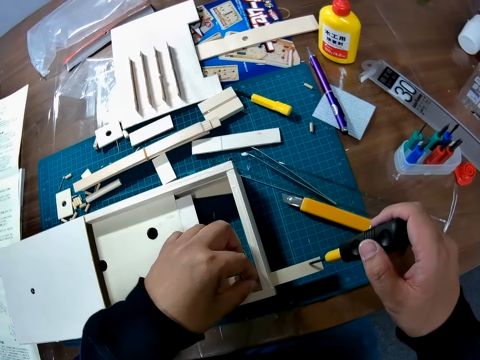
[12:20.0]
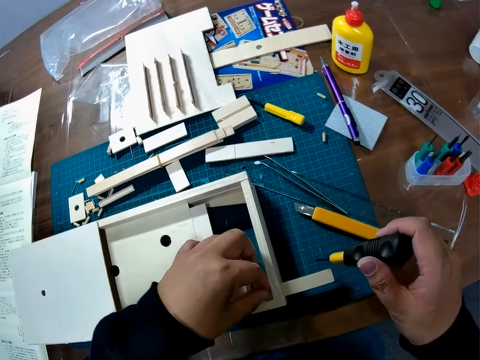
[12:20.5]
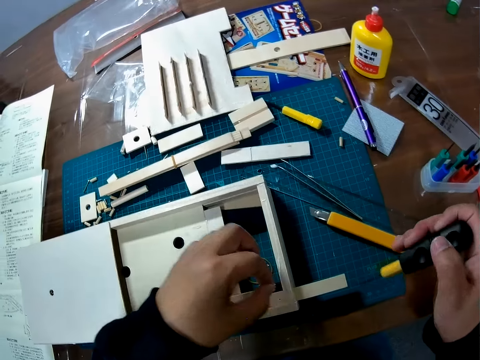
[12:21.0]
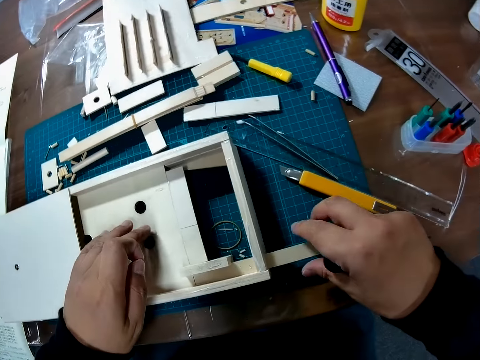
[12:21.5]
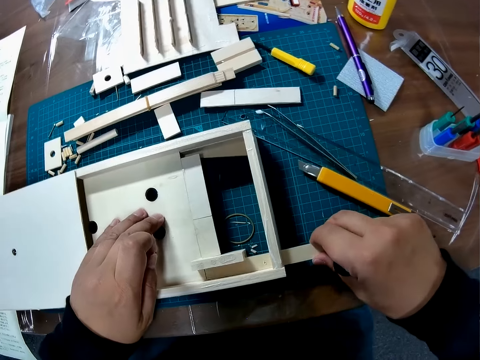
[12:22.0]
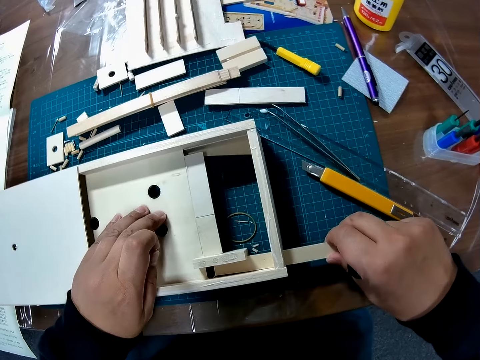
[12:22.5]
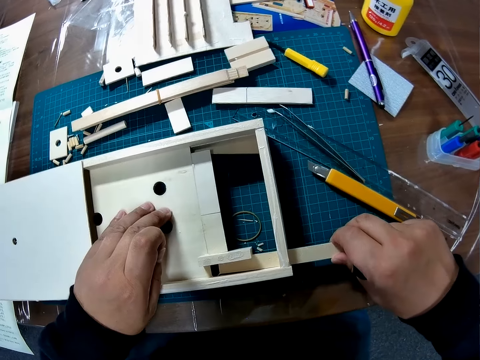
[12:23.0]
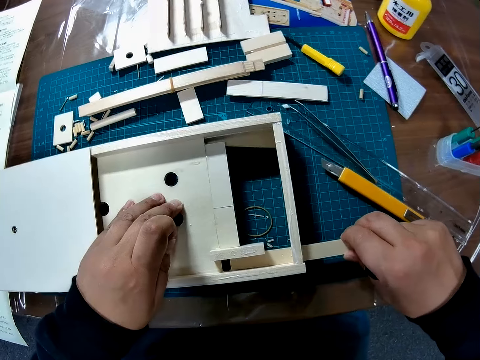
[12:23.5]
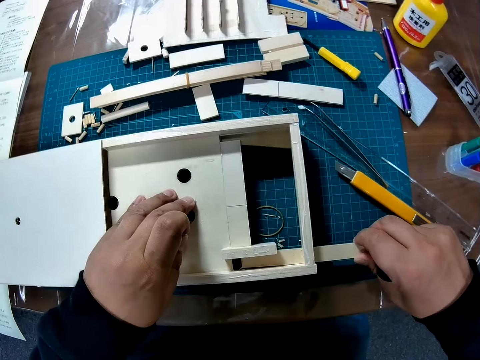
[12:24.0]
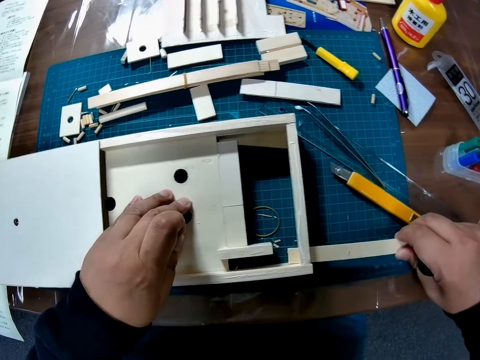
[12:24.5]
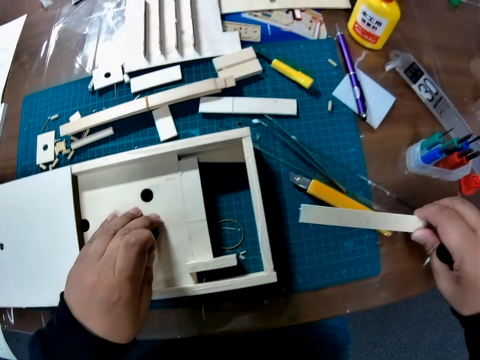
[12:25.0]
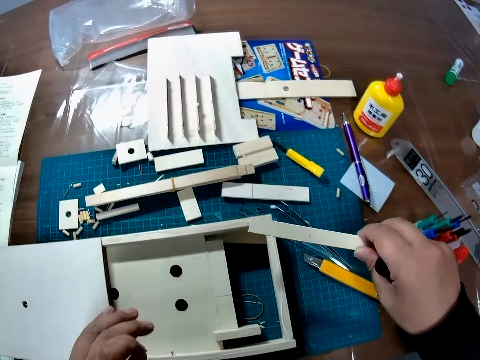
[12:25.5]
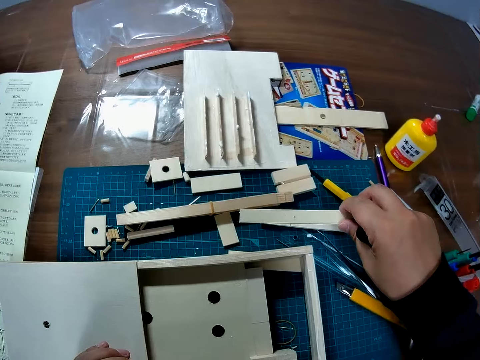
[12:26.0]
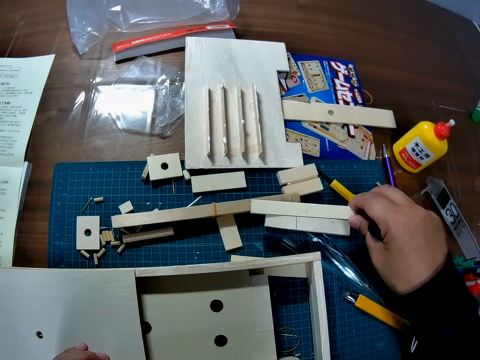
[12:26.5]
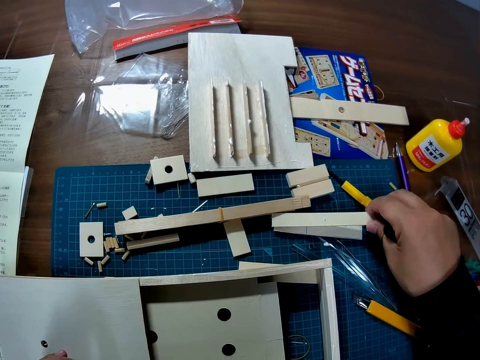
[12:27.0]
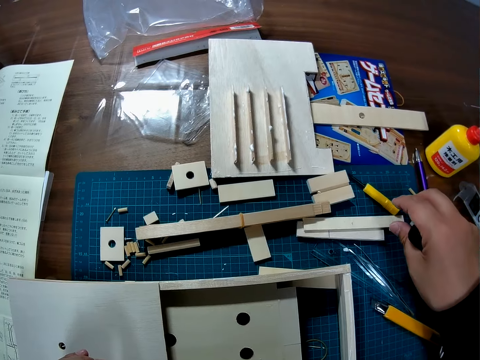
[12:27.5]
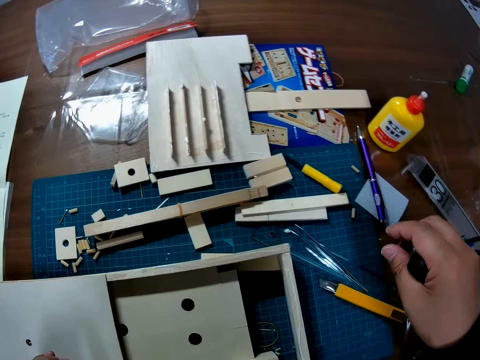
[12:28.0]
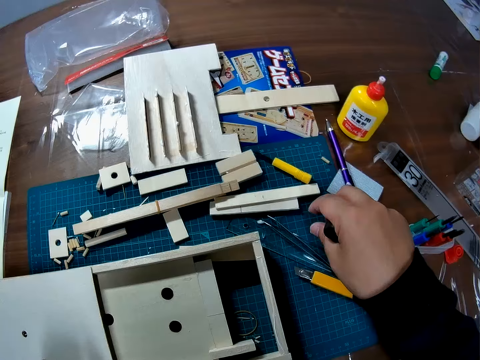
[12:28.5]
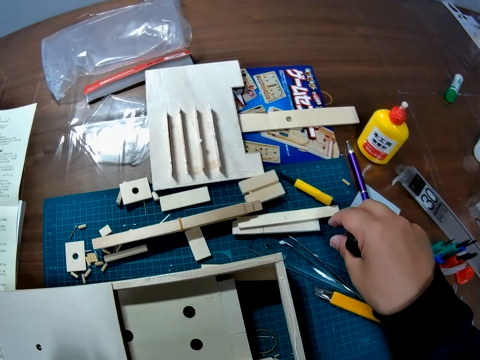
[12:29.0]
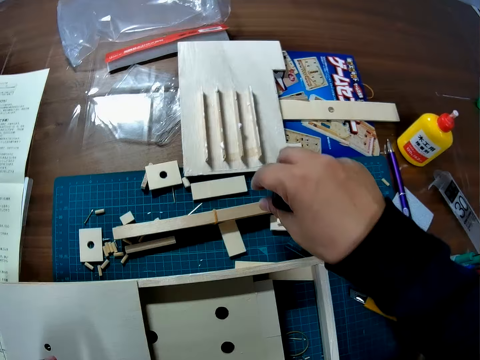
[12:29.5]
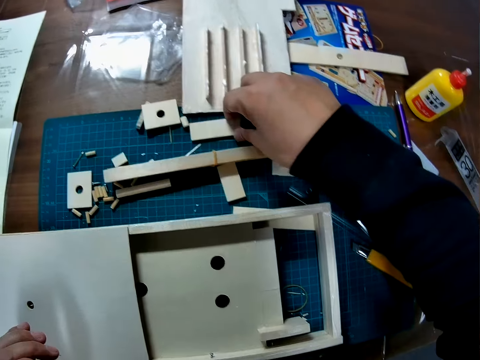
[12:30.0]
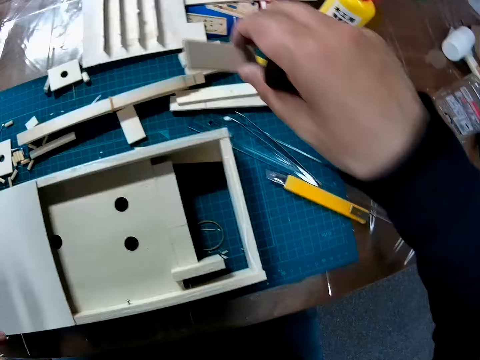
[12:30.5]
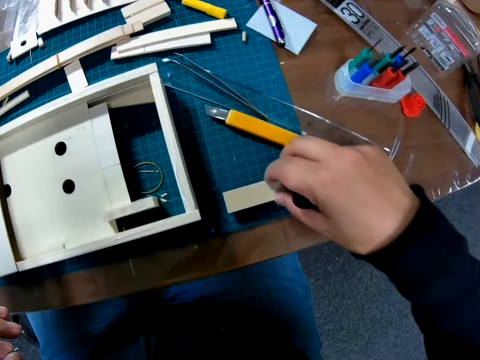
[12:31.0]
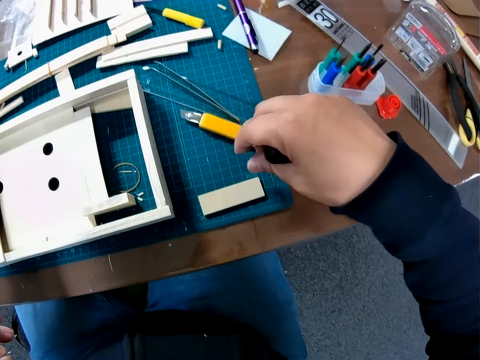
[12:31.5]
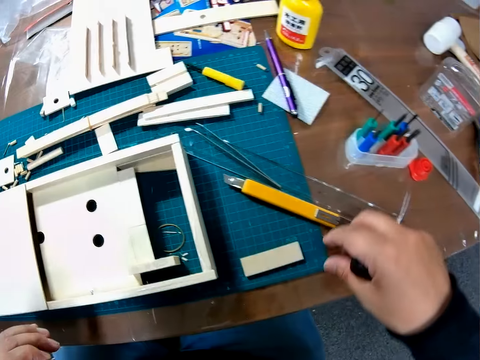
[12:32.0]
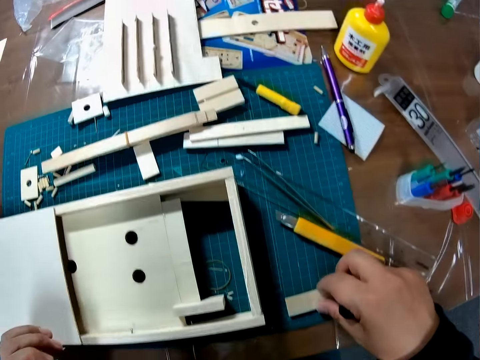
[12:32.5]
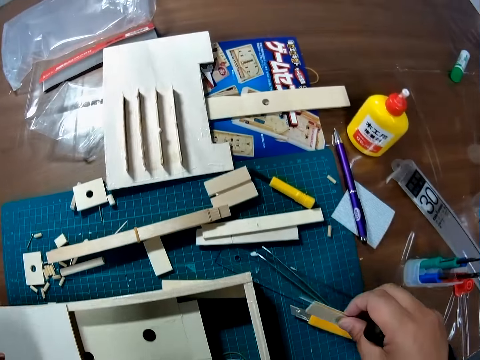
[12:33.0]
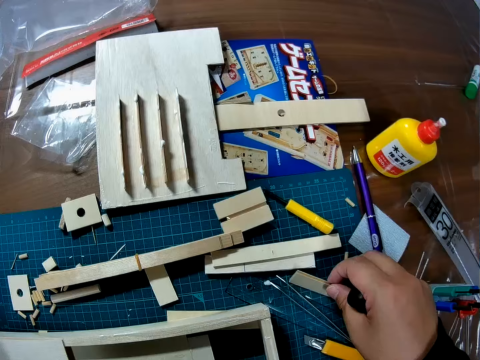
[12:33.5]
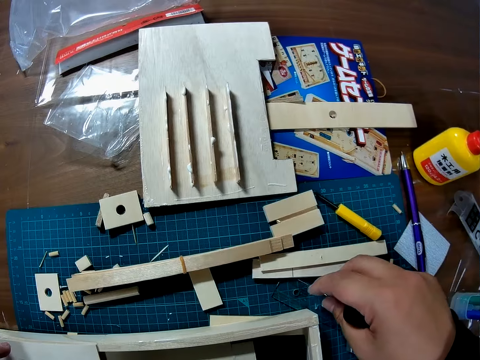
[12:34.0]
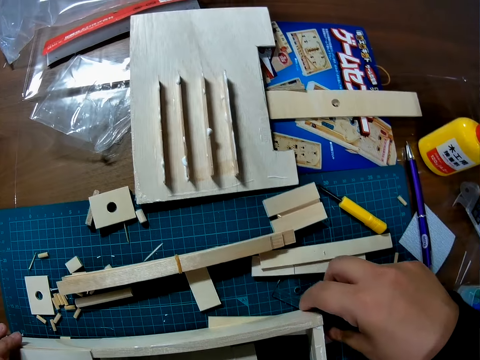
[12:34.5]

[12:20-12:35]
The camera wearer pulls a piece of wood from the constructed wood. They drop the piece of wood on the table. They move the piece of wood on the table. They pick up a white cutout and place the white cutout on the table.

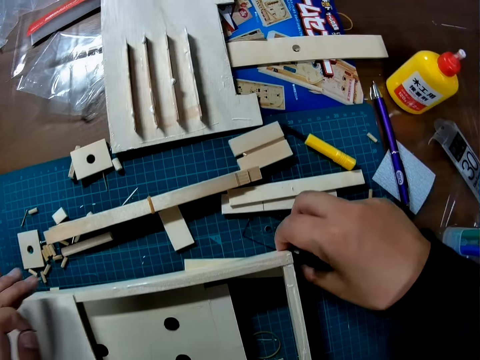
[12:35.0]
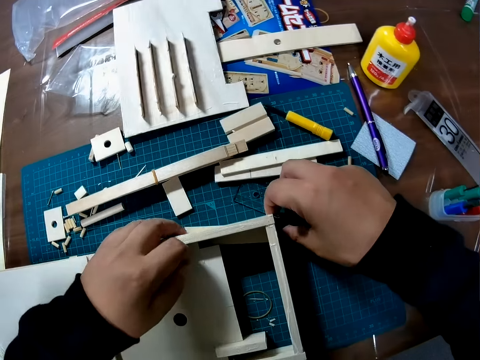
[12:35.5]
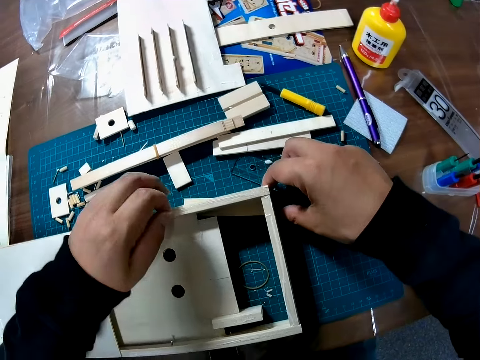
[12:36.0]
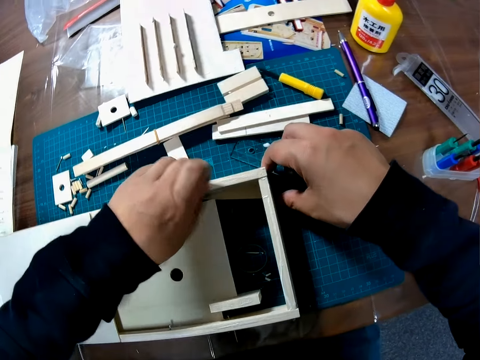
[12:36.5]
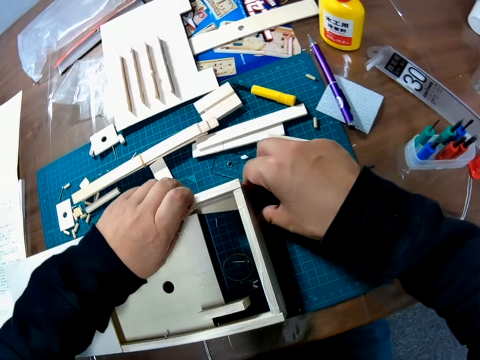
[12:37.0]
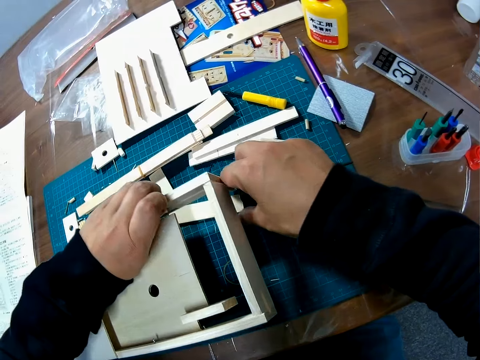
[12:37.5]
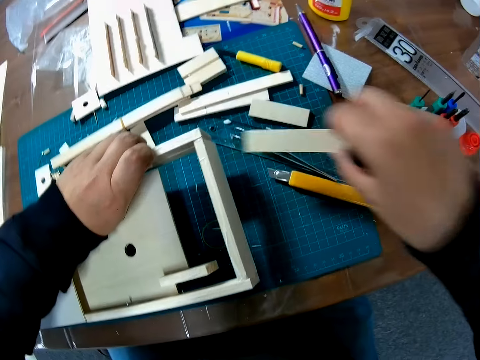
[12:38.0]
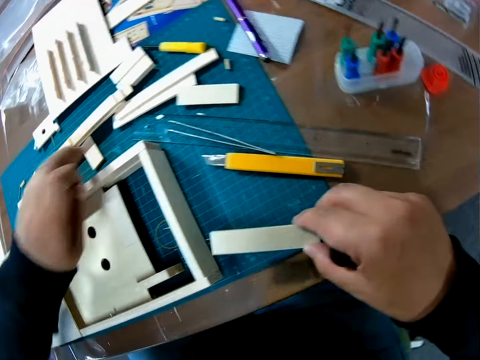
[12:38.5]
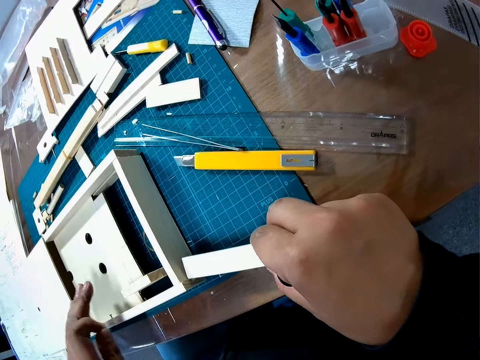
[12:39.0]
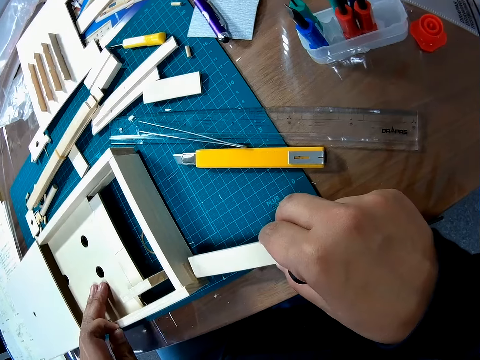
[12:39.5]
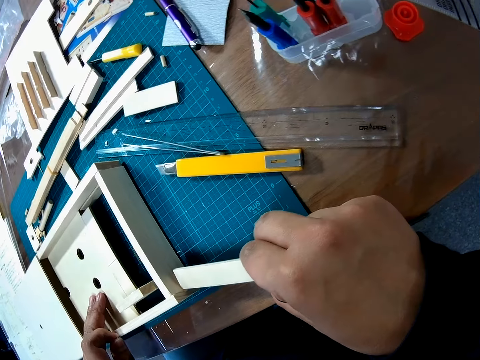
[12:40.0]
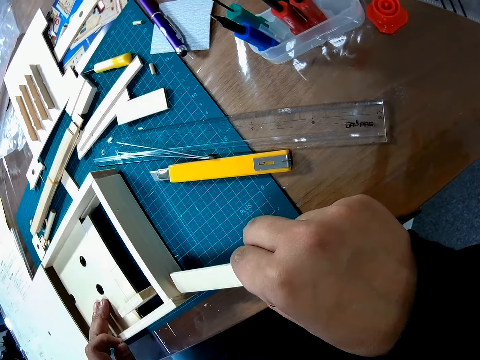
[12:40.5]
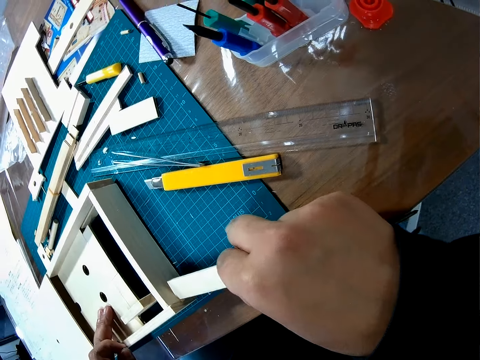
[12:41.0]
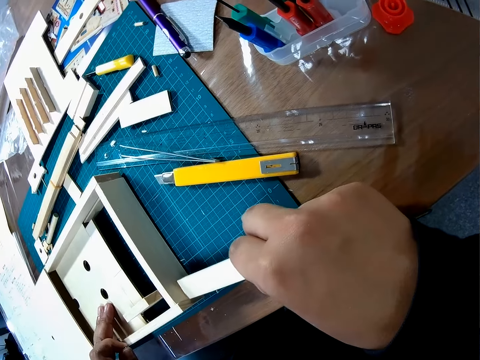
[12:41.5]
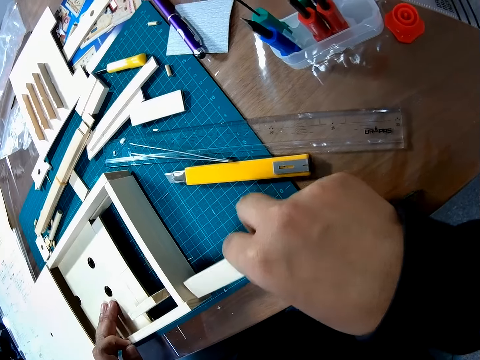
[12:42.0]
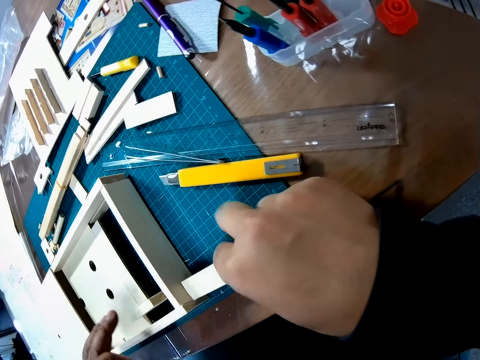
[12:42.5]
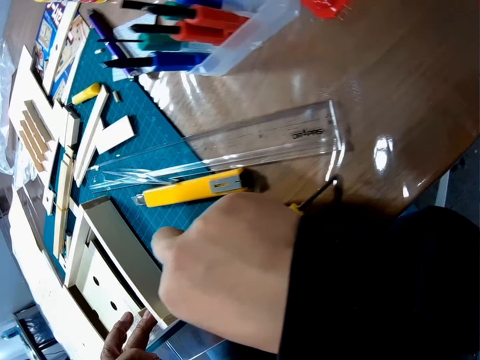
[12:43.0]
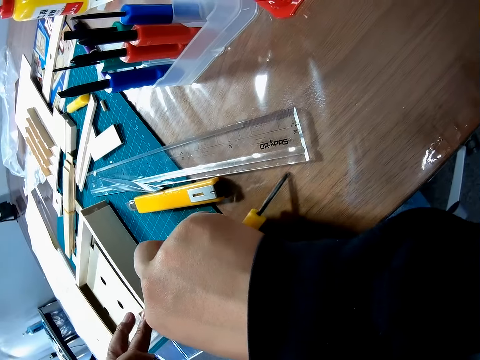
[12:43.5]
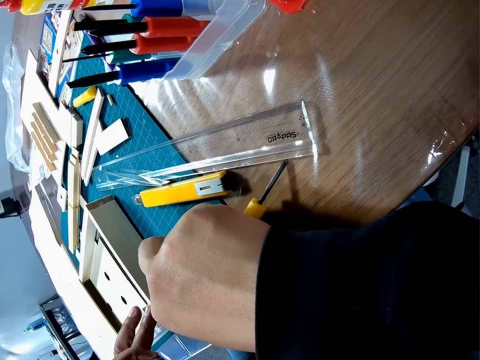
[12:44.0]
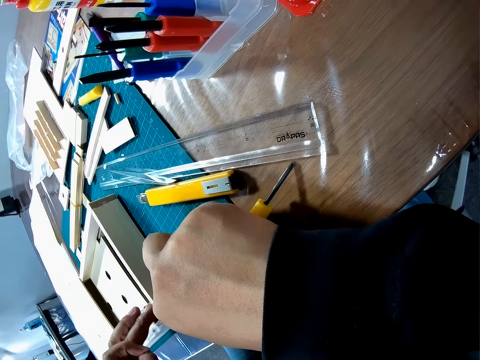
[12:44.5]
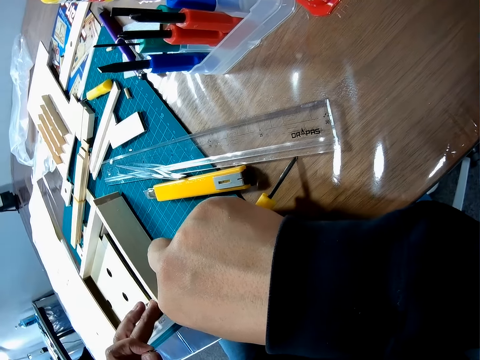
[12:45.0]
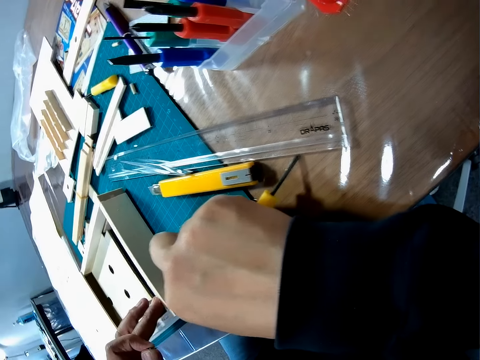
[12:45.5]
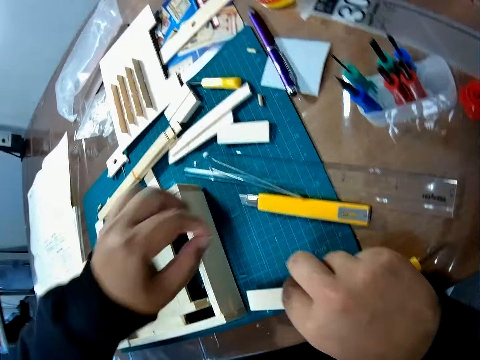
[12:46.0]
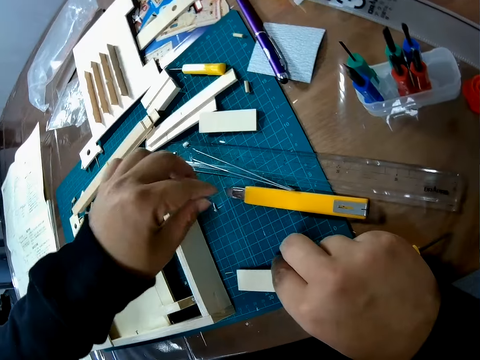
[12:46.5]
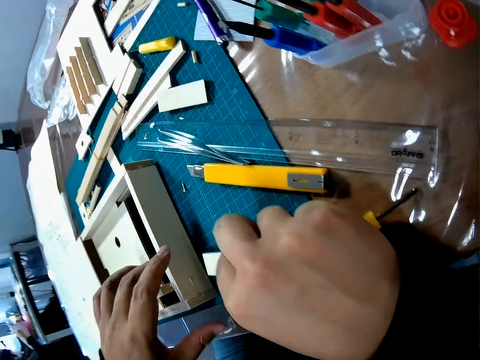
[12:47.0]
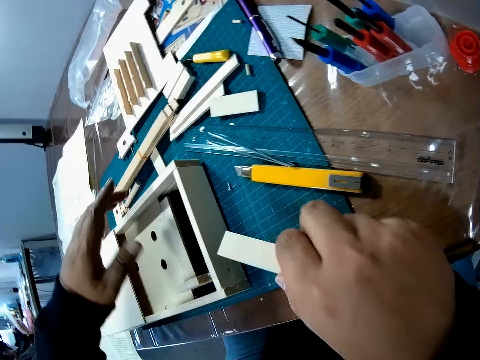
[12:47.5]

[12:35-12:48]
The camera wearer takes a piece of wood from underneath the constructed wood. They hold the counting board. They pick up the foldable ruler. They try to fix the piece of wood into the constructed wood. They point at the counting board with the foldable ruler. They drop a screw or nut on the table.
